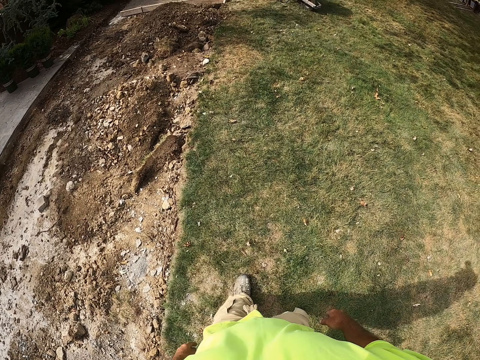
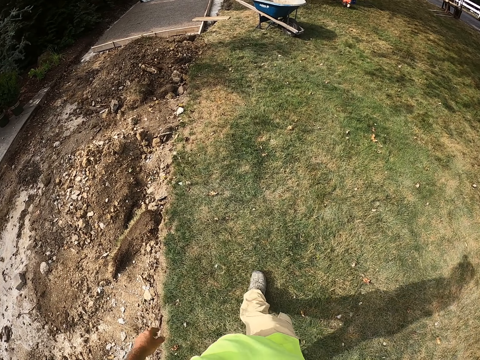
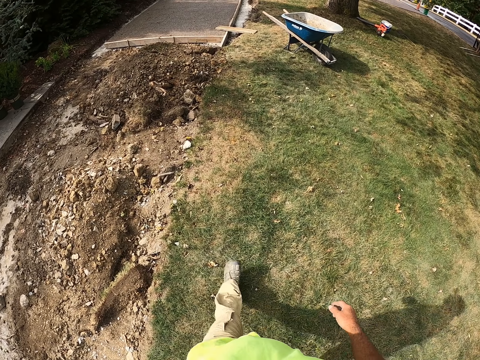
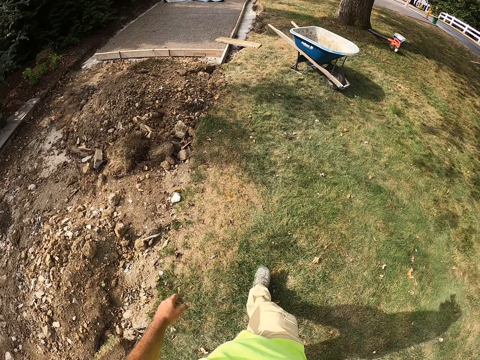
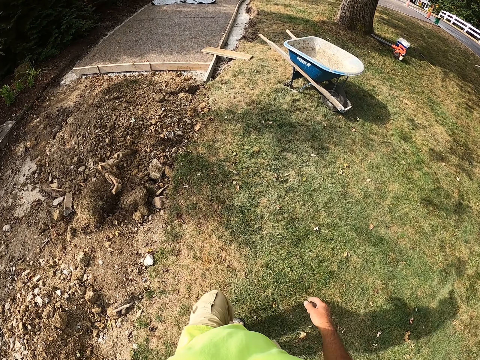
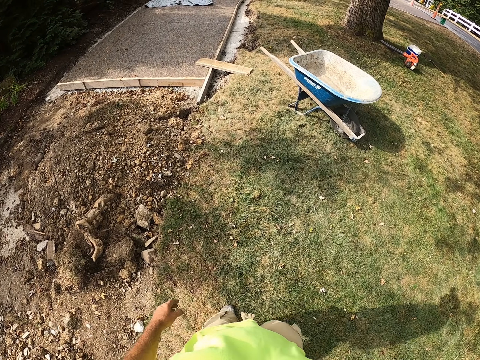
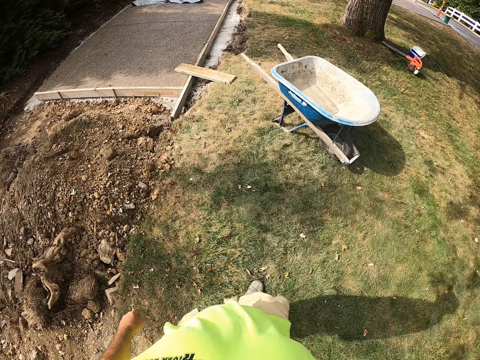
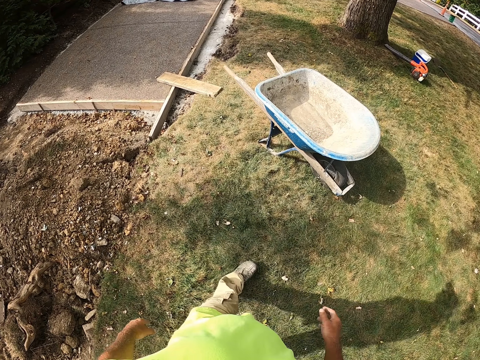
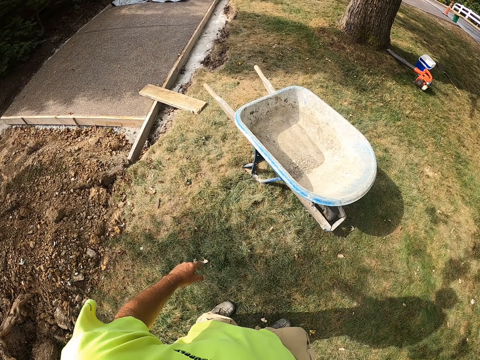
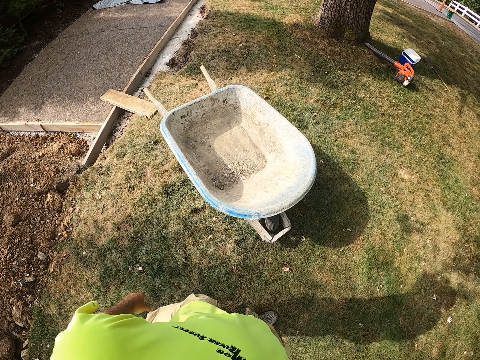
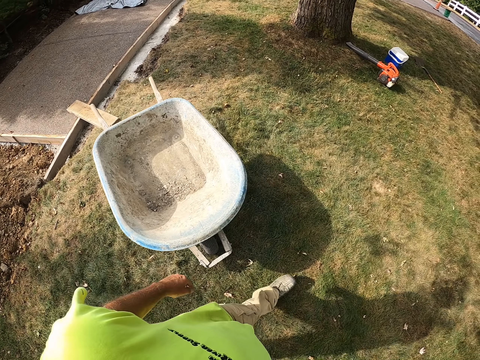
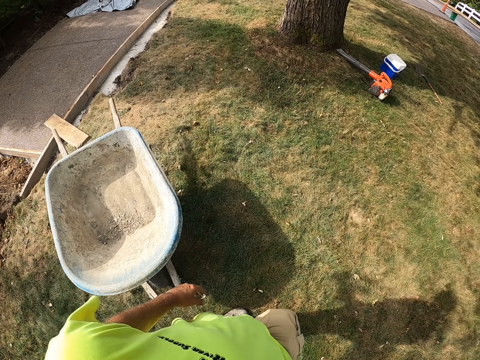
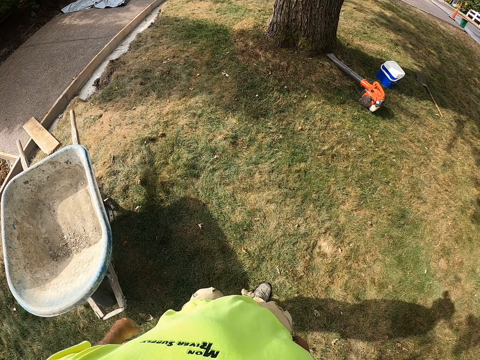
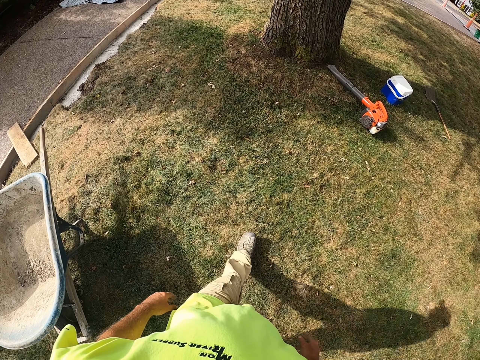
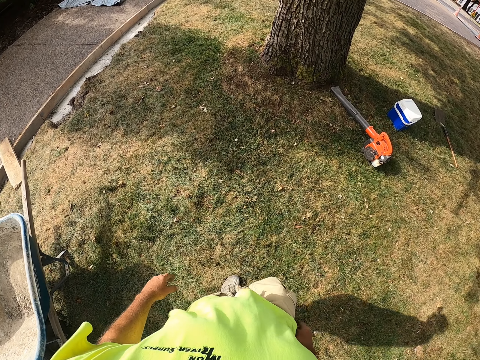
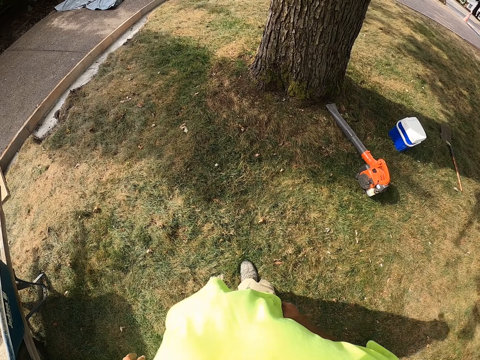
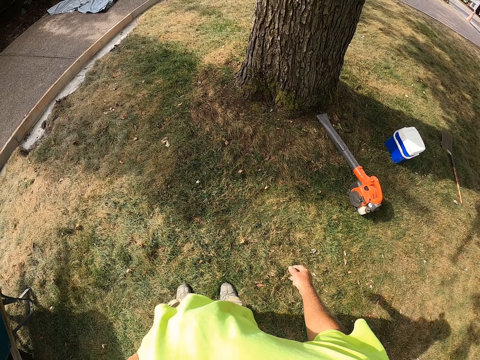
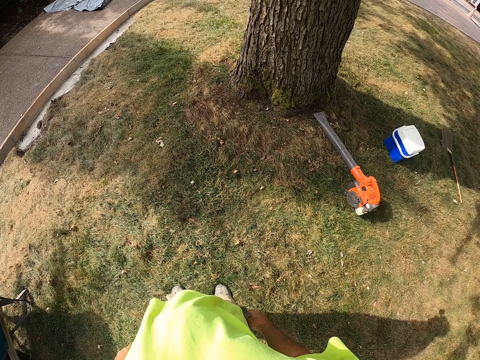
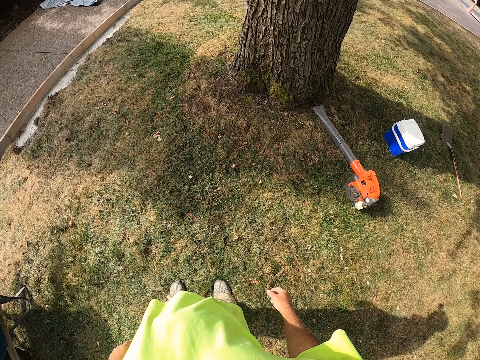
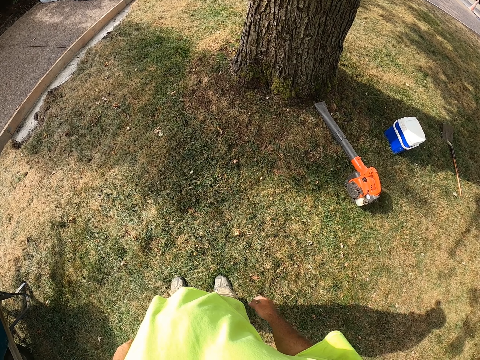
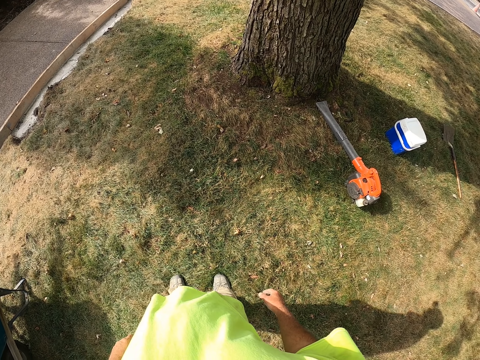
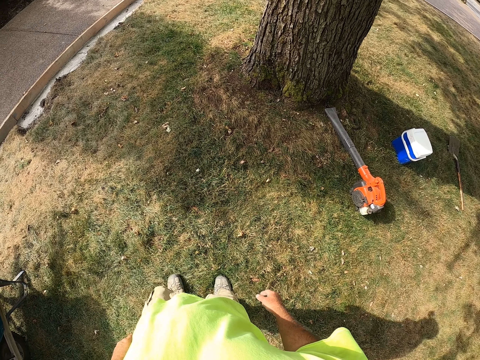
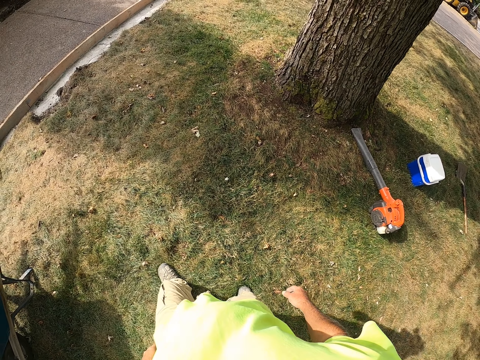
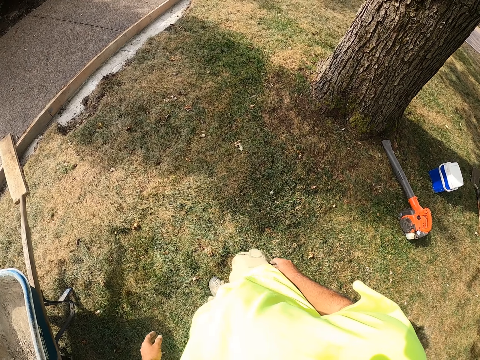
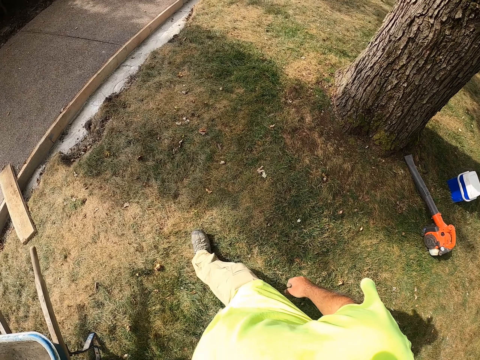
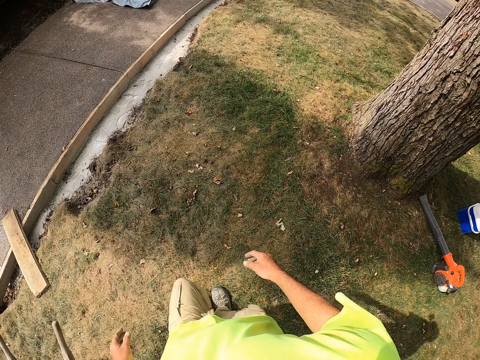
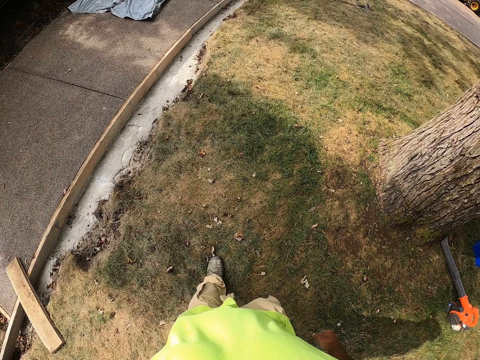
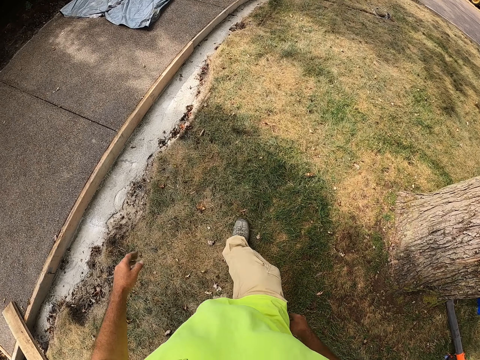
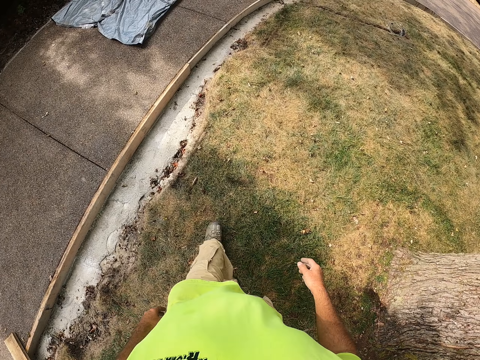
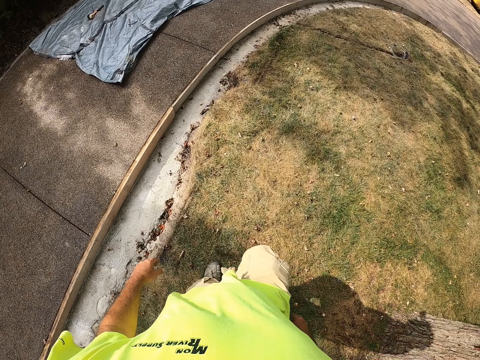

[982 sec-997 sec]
The camera wearer walks.

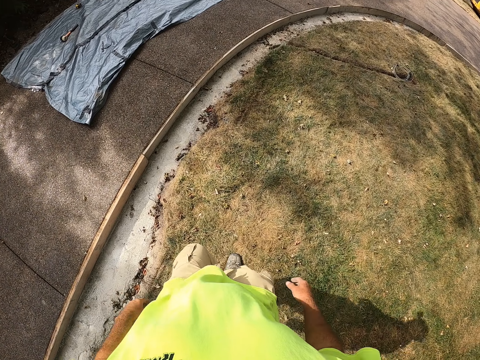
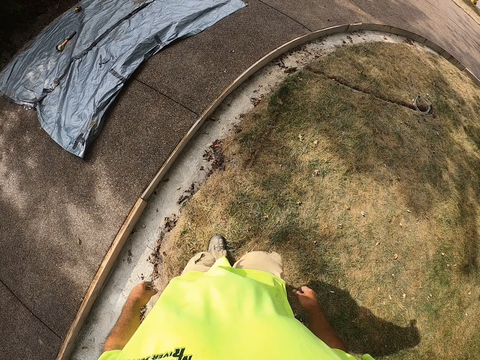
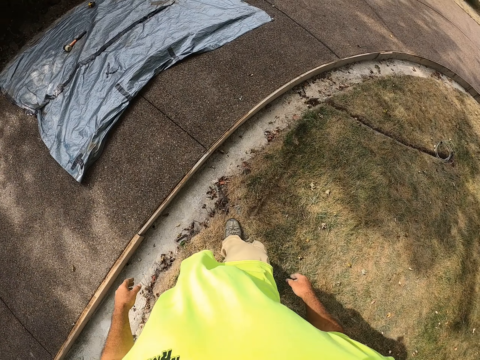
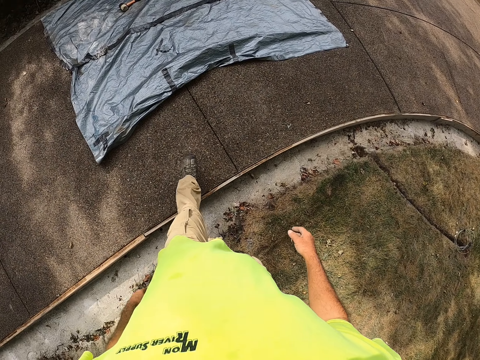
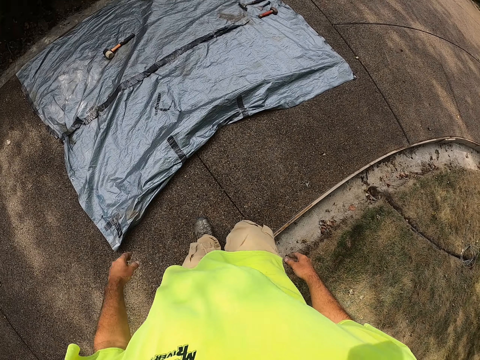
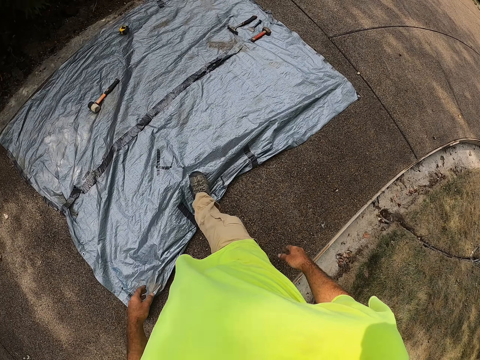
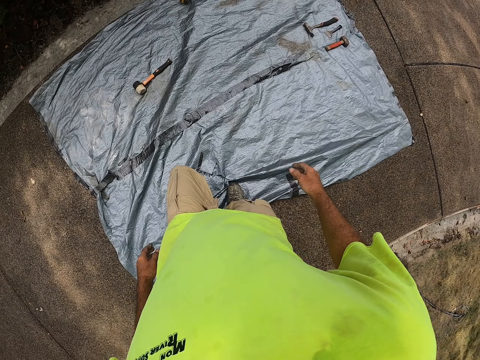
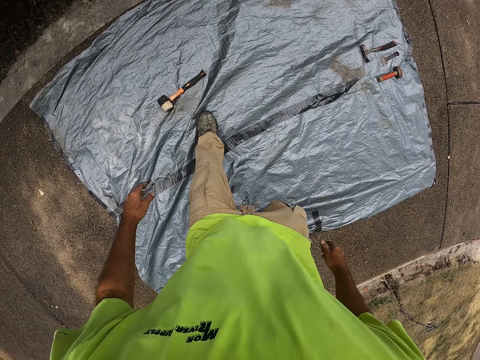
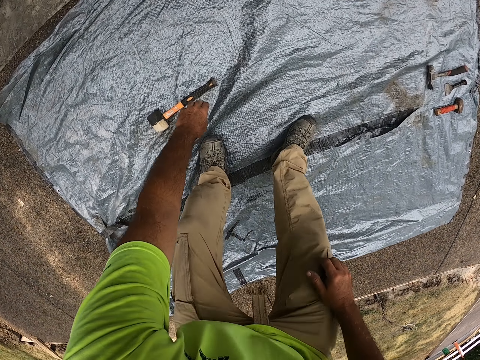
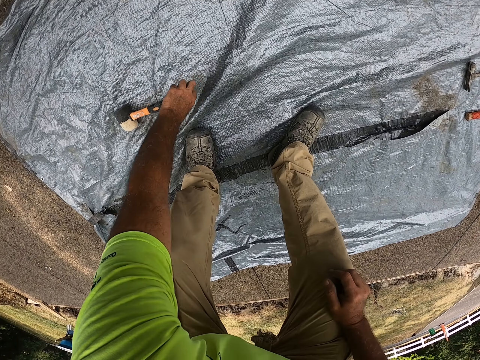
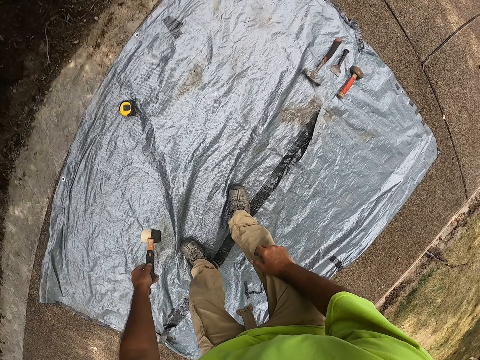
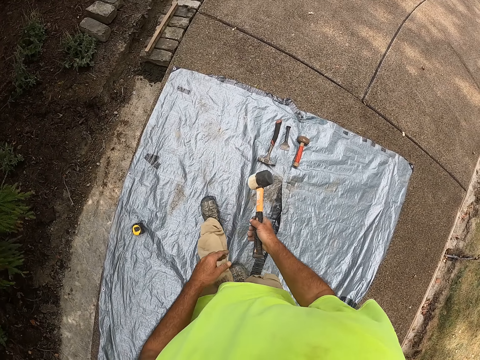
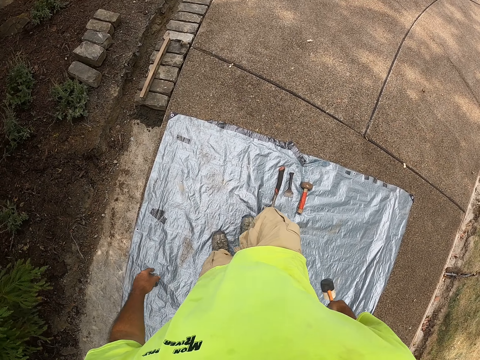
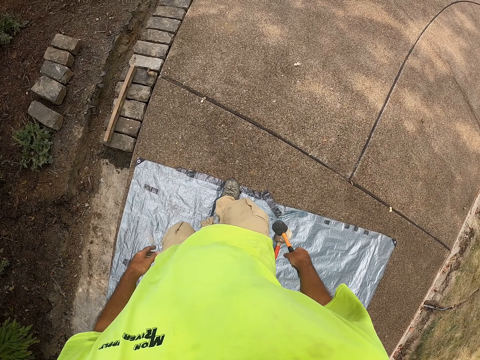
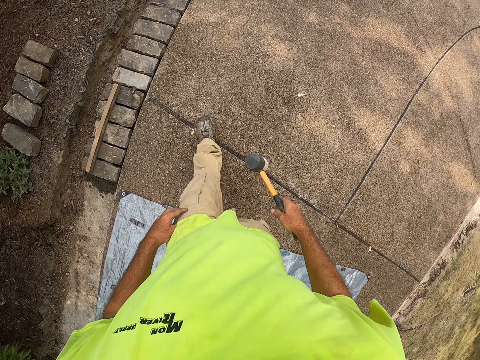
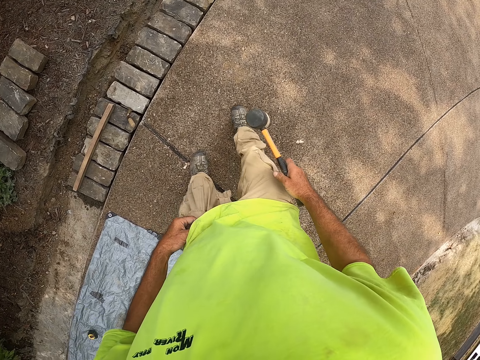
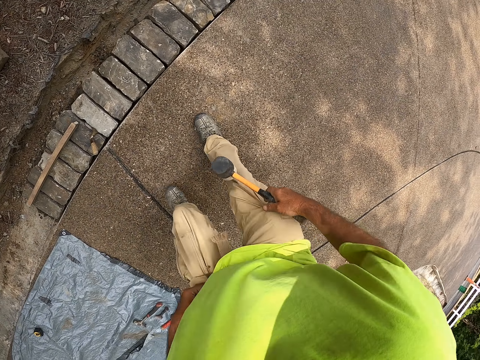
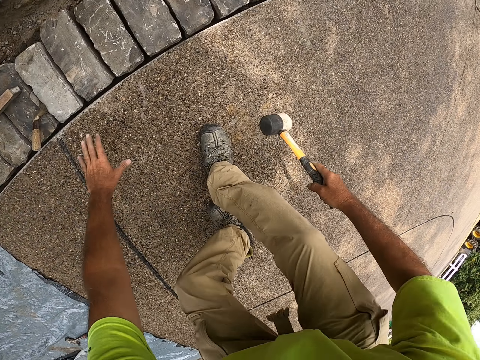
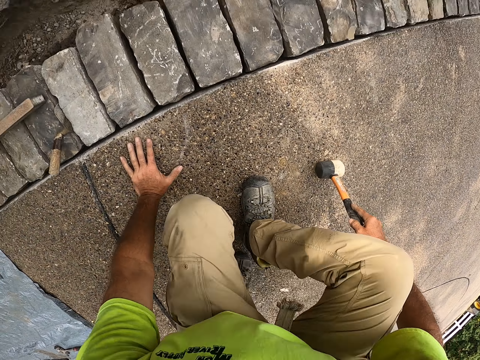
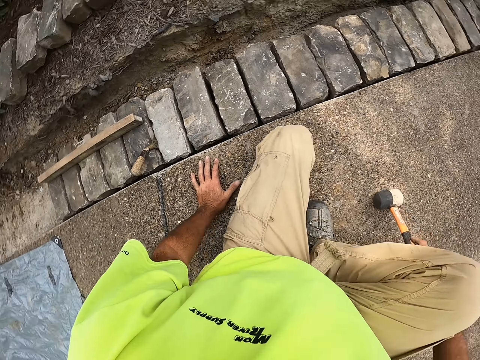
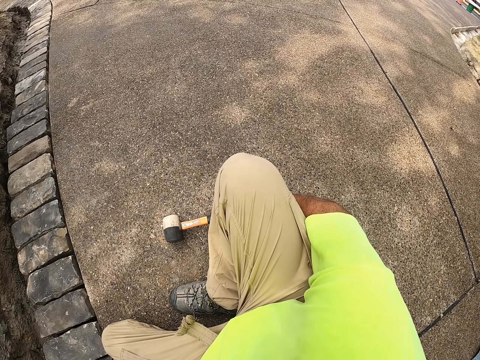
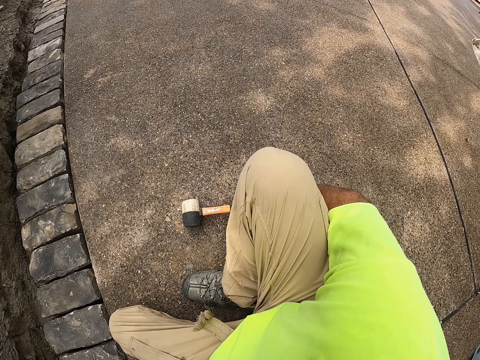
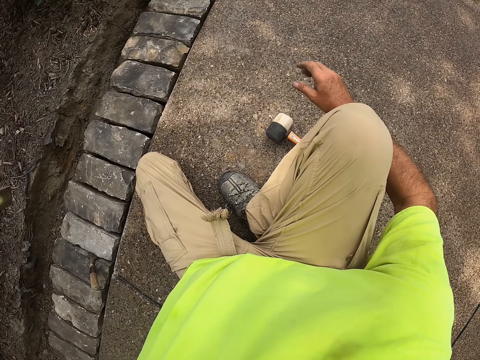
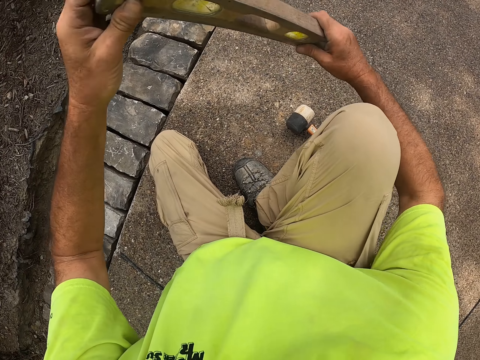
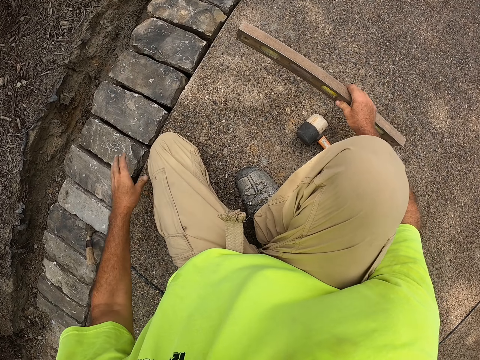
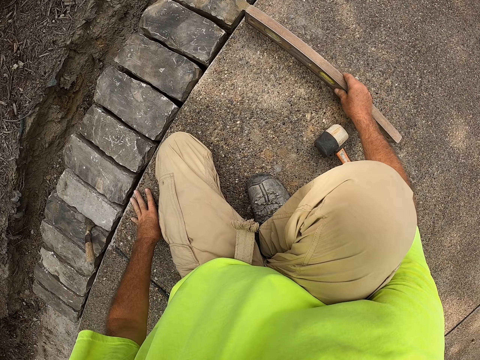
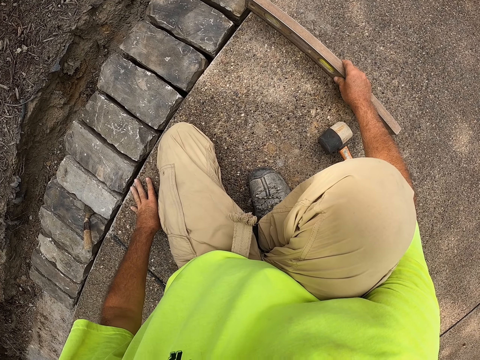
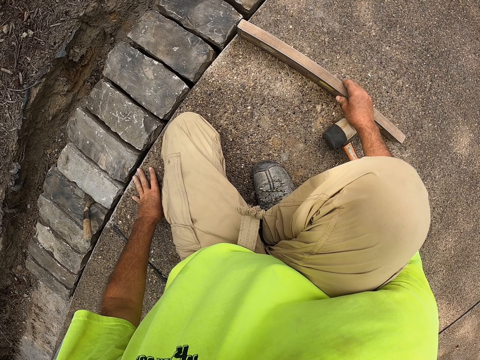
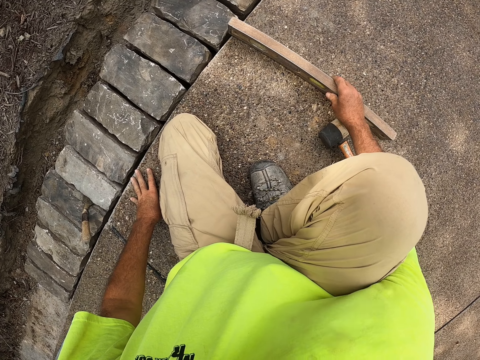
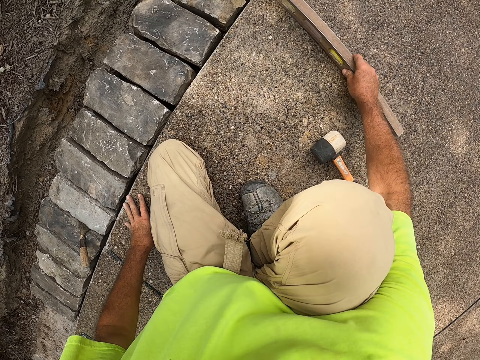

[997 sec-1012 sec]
The camera wearer steps on the walkway. They pick up a mallet or hammer, walk, and hold the hammer. They squat and put the mallet on the floor. They pick up a level ruler or spirit level. They hold the spirit level. They measure the surface level.
